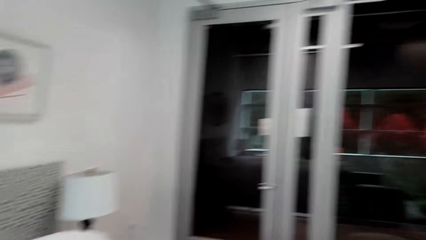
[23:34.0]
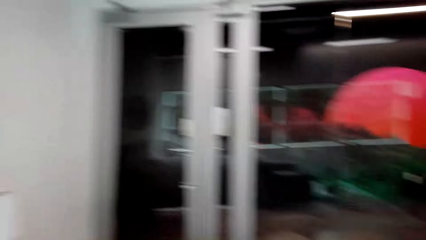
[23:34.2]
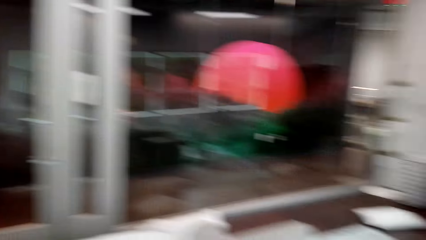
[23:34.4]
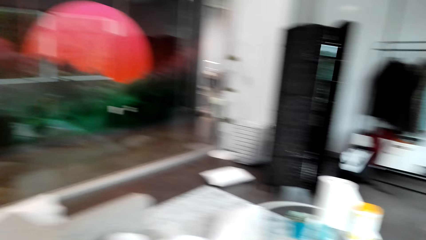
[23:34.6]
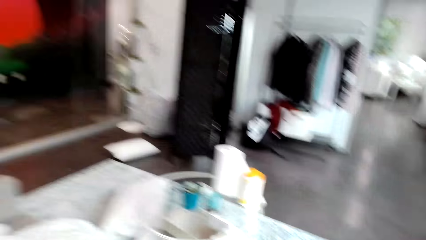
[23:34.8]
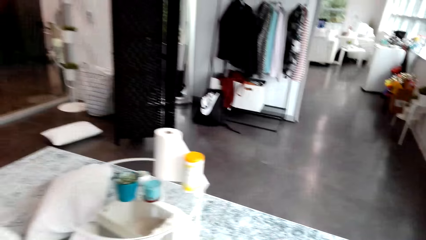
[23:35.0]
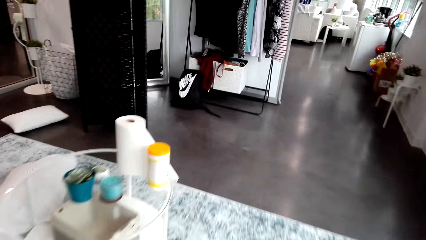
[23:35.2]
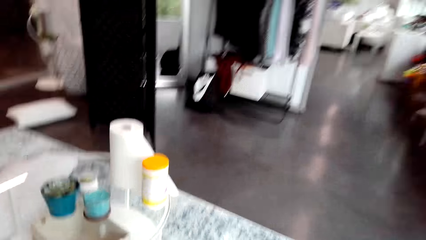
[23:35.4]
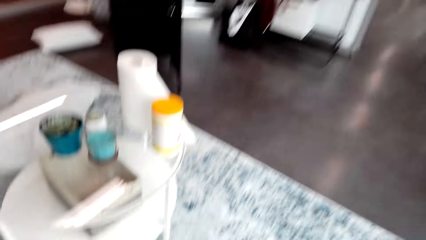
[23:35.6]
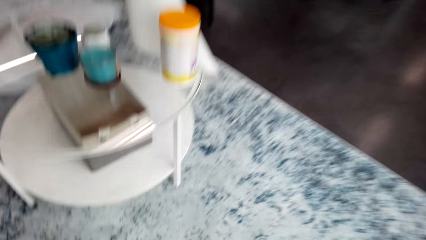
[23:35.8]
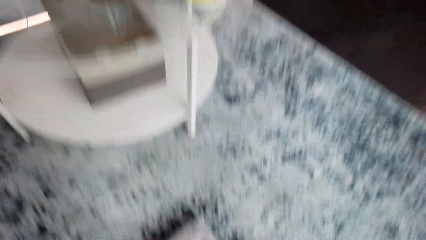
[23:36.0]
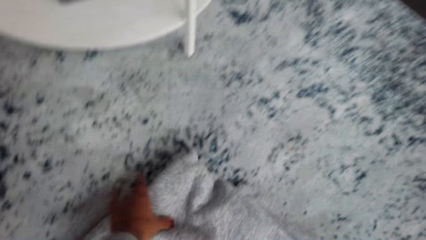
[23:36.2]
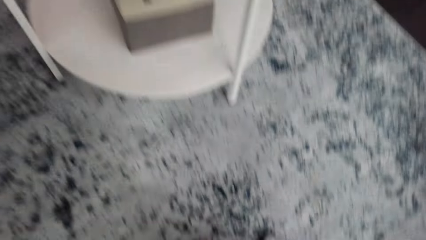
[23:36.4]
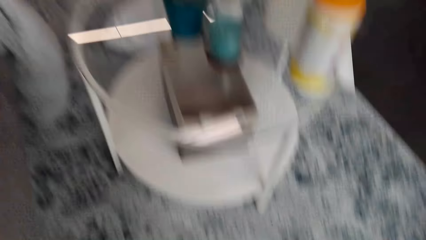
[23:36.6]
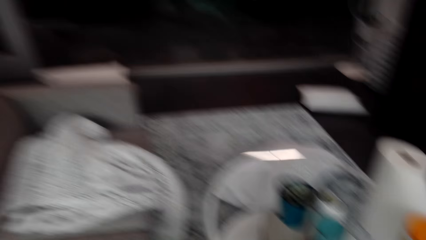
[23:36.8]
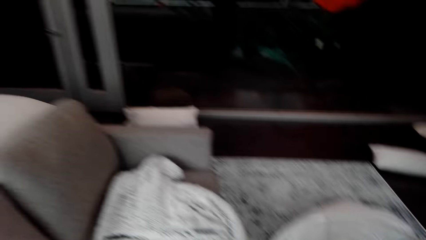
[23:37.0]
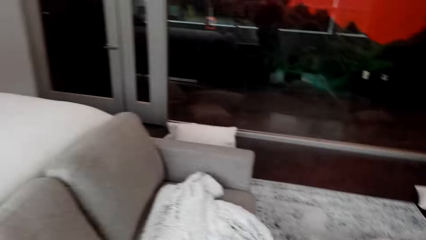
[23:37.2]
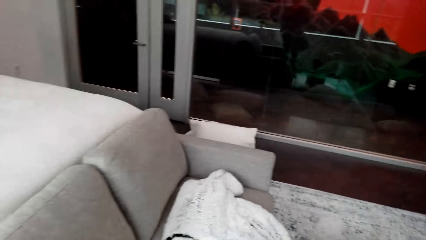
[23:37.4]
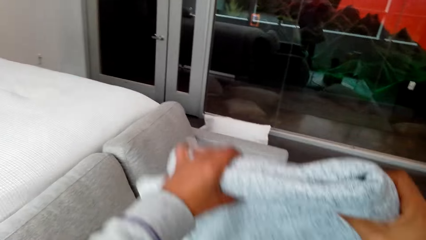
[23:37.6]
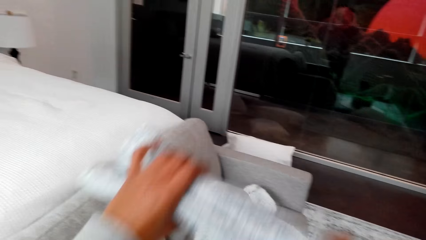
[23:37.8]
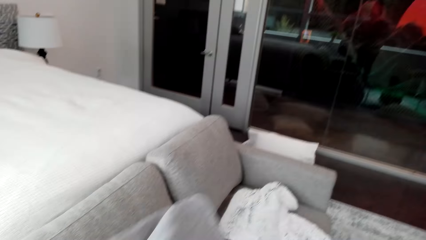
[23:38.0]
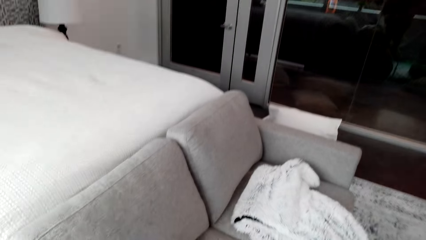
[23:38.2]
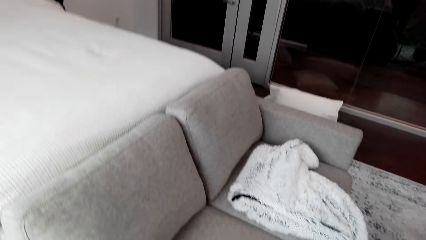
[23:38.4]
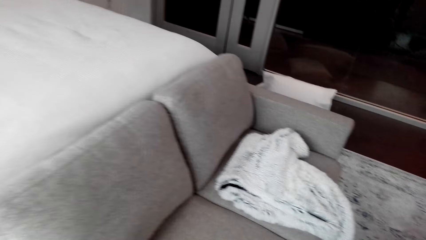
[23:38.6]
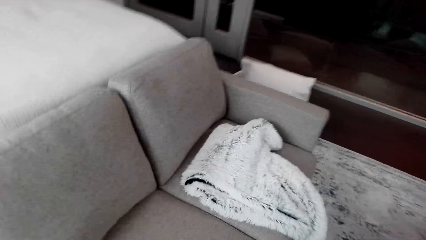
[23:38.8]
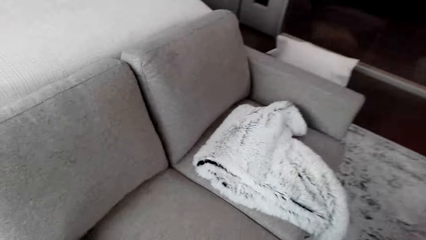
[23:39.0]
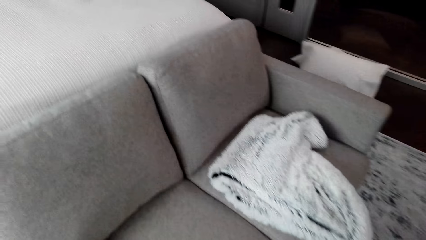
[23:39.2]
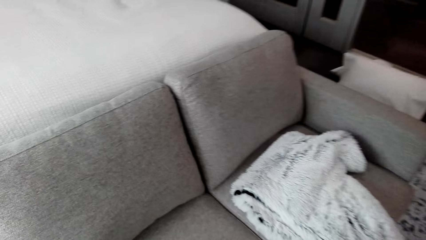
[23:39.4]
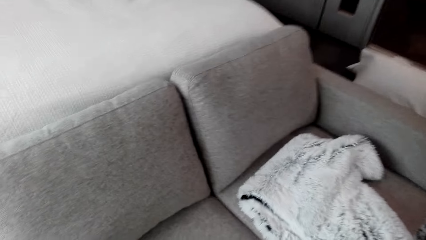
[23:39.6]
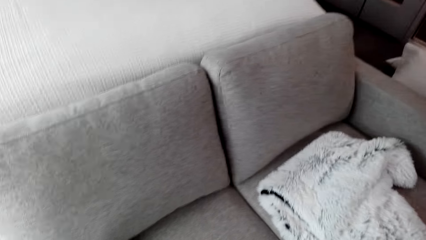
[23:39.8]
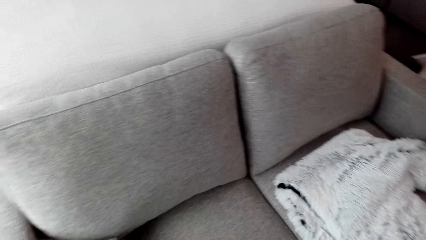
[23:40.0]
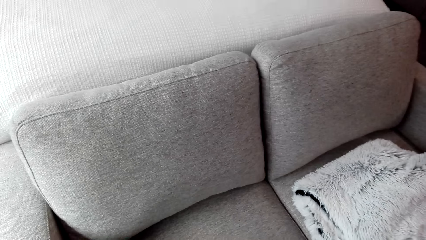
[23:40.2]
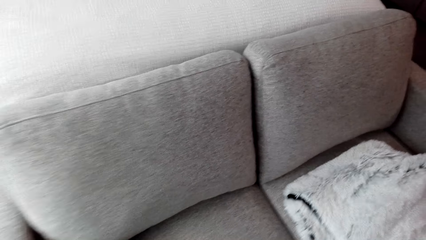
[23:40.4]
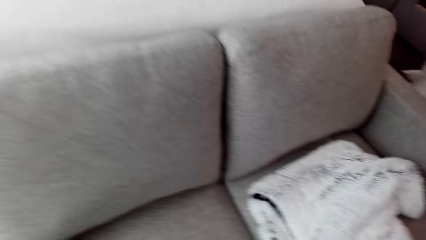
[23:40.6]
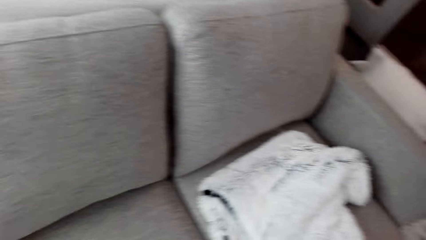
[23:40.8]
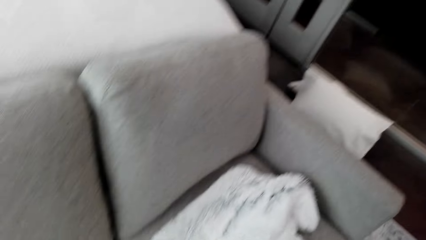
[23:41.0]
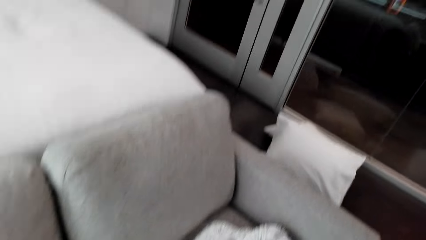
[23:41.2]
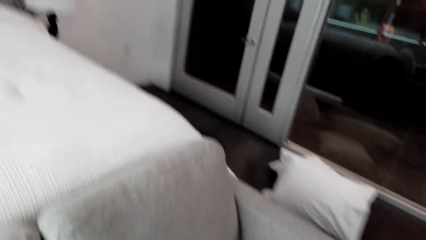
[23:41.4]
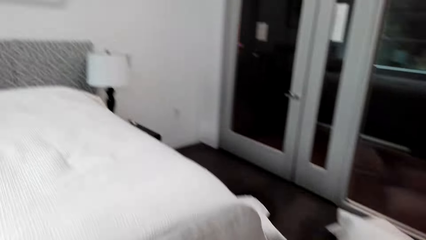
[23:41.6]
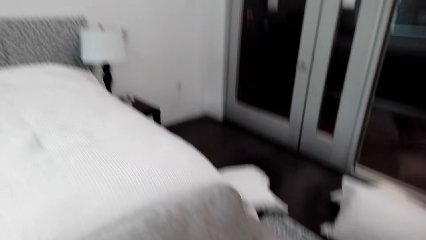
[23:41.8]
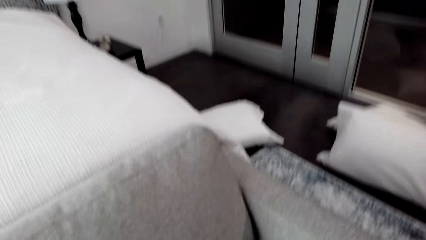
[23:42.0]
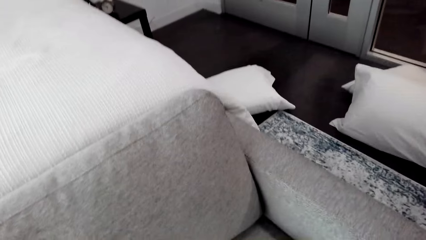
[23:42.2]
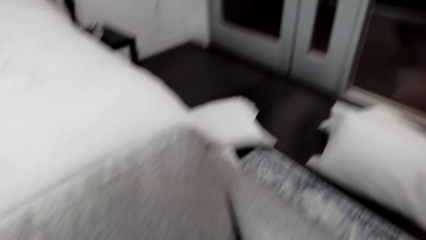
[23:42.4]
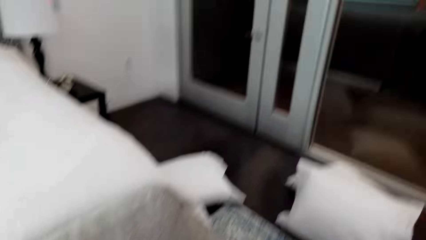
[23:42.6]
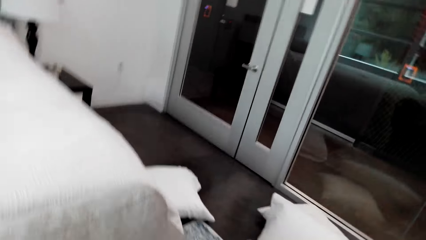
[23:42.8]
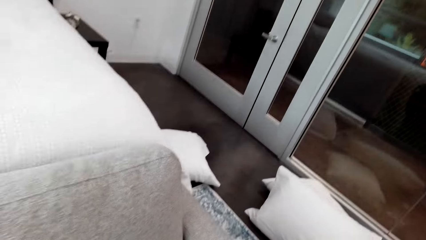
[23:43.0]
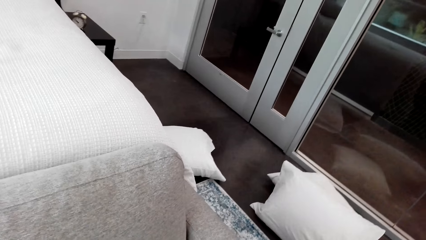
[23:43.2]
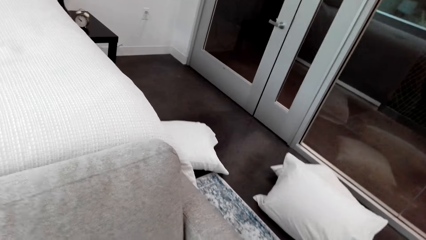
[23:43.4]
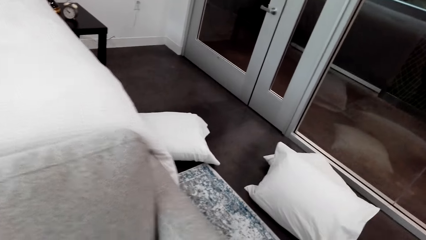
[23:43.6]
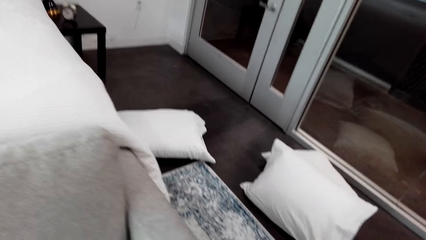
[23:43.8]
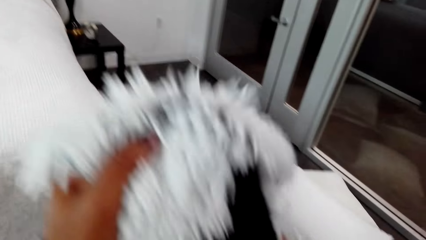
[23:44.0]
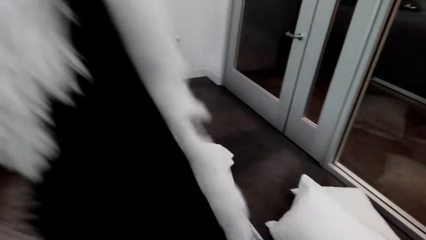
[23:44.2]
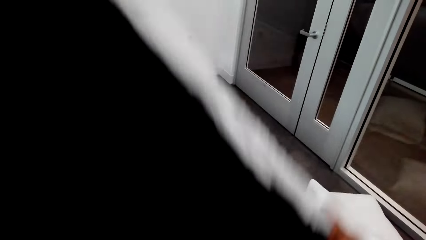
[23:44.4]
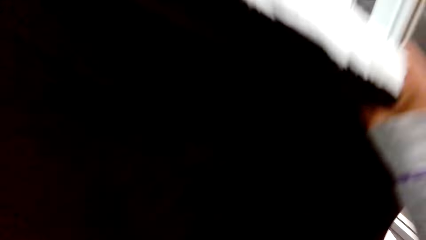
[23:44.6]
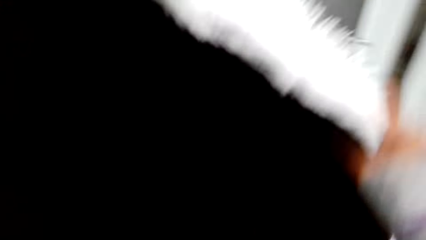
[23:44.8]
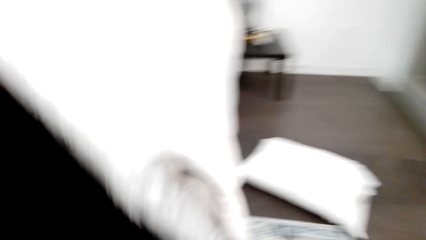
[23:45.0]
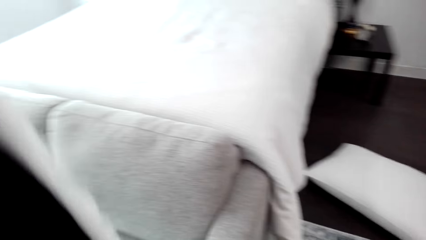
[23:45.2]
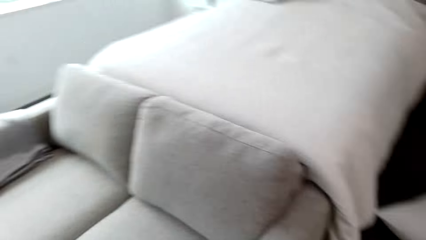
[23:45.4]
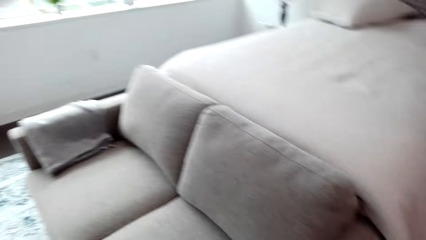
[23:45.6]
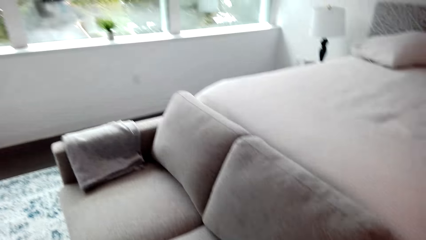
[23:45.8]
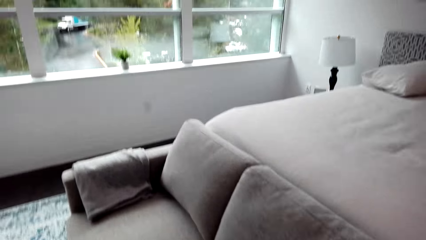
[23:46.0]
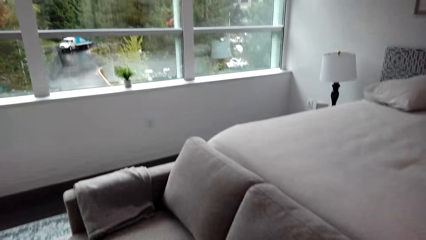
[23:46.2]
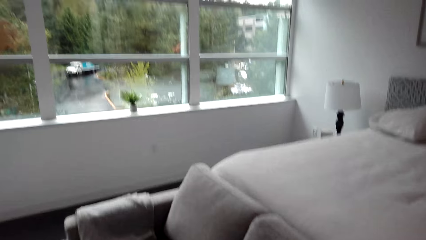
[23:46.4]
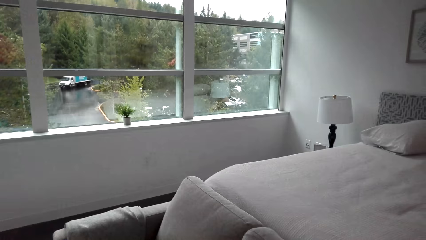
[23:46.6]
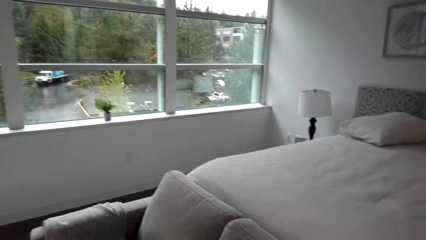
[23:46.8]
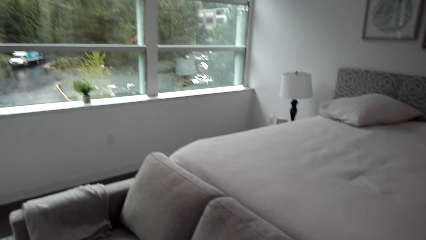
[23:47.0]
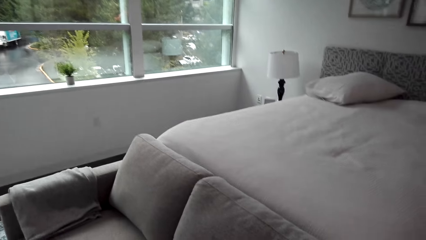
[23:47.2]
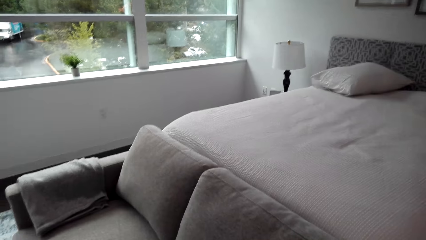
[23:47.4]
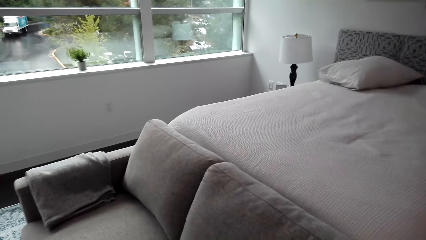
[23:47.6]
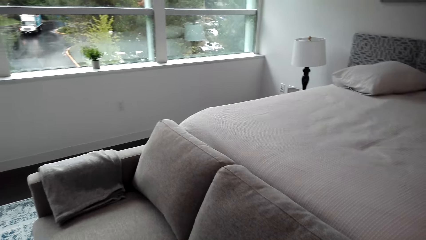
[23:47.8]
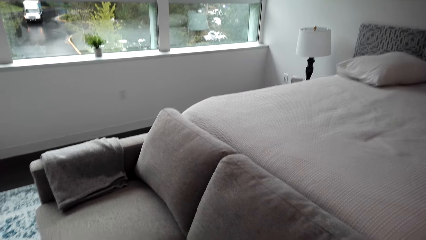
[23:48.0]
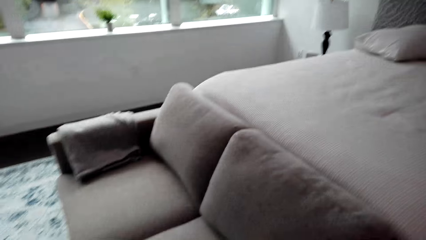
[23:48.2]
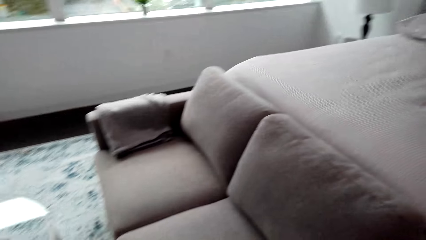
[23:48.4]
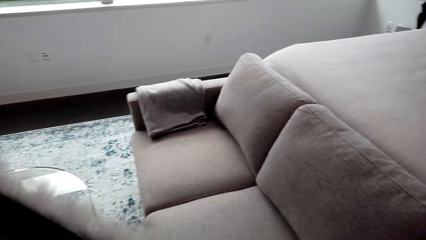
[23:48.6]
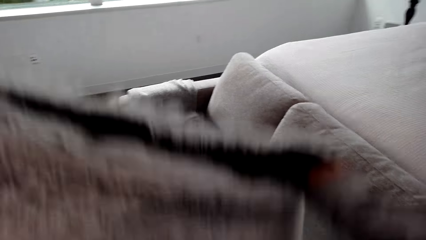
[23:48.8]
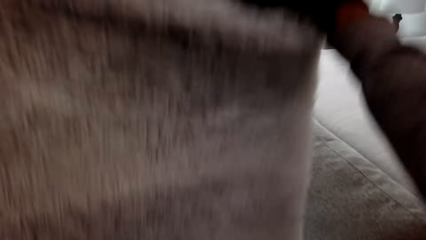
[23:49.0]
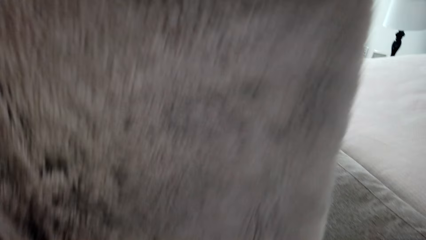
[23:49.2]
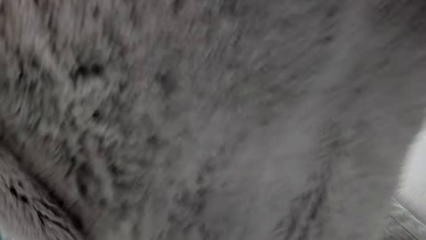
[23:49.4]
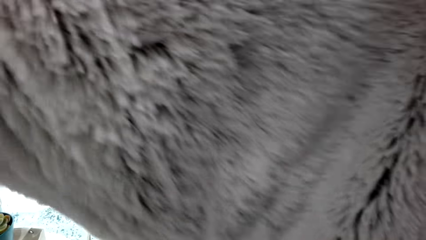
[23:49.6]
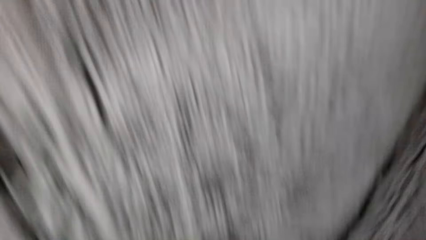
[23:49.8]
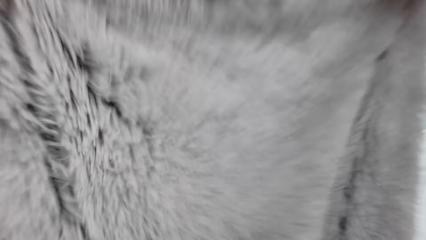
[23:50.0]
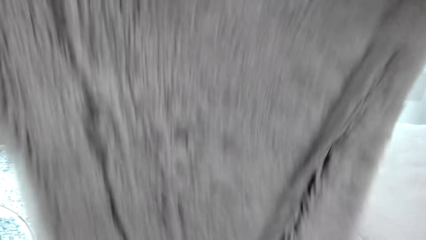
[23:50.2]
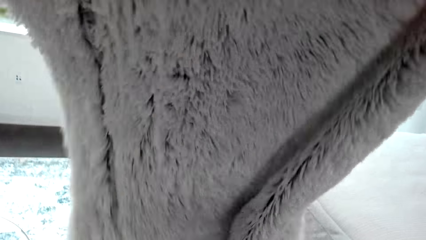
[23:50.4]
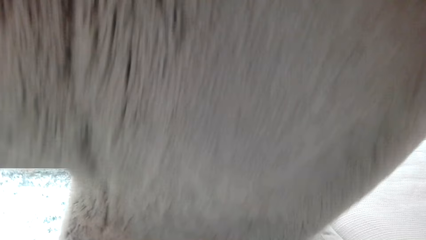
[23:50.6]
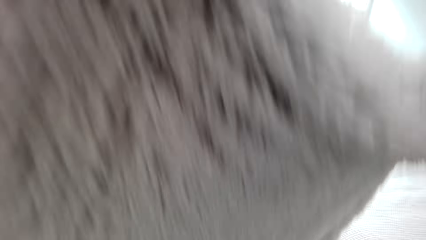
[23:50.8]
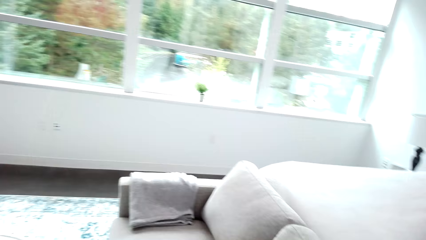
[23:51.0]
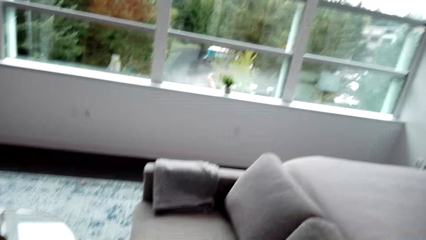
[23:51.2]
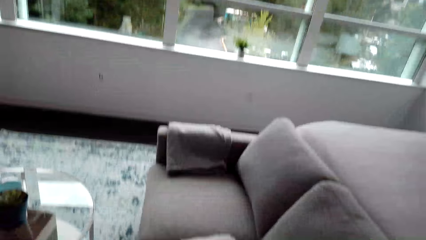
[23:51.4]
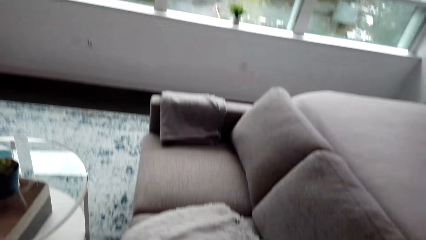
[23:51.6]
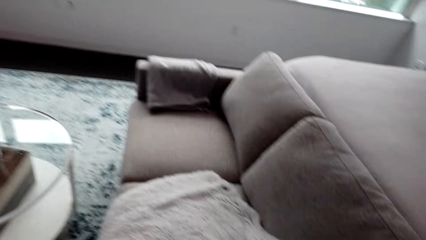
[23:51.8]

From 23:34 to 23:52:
The camera wearer picks up a throw blanket from the ground. They place the throw blanket on the arm seat. They make the couch. They fold the throw blanket. They hold the mat.
